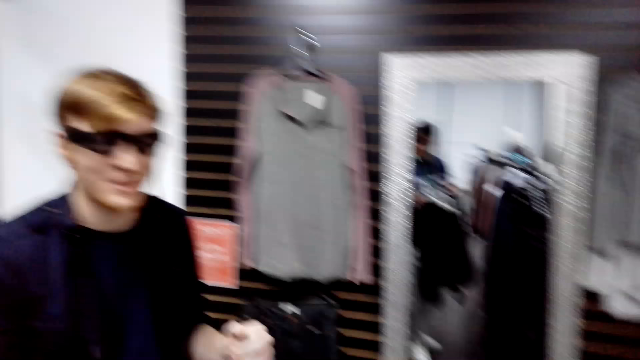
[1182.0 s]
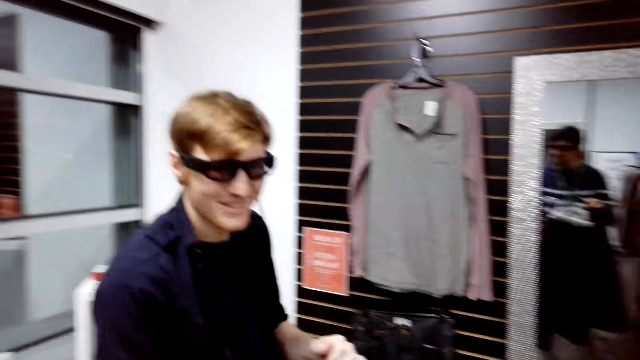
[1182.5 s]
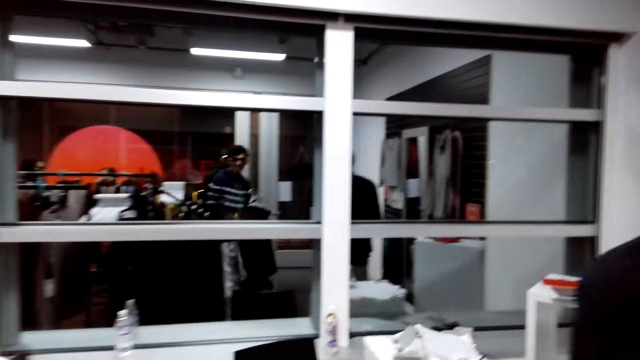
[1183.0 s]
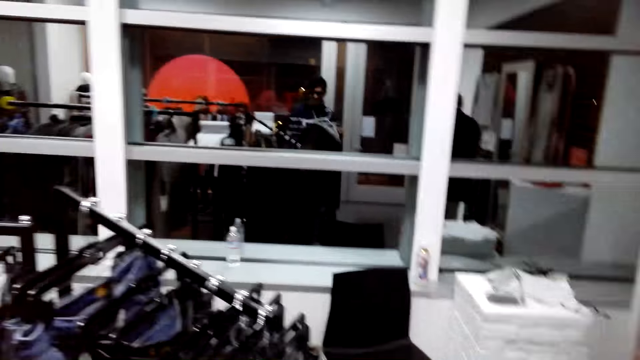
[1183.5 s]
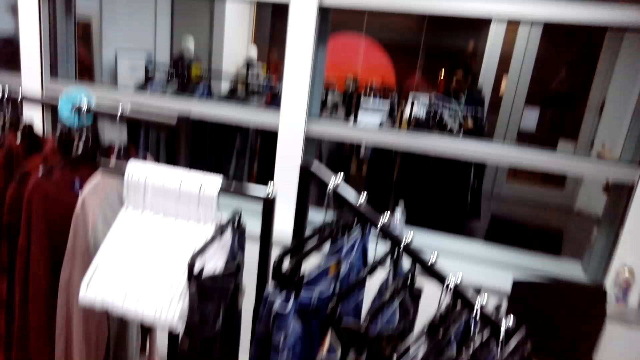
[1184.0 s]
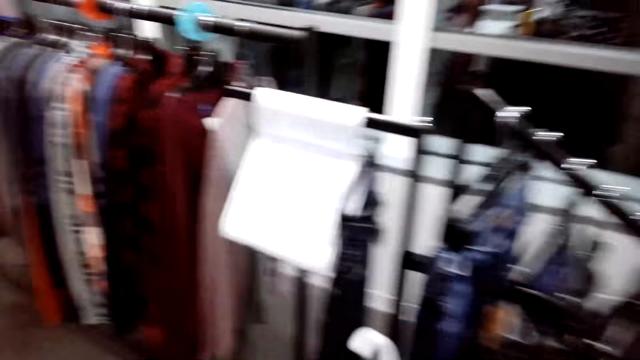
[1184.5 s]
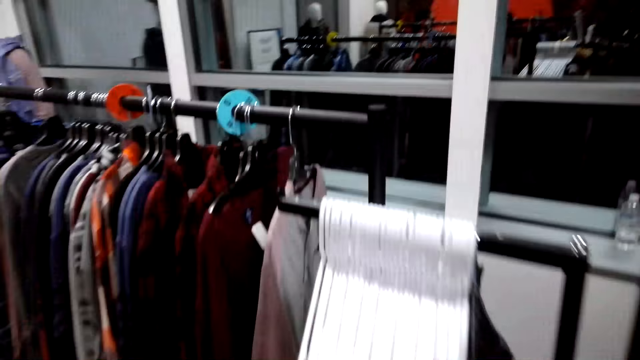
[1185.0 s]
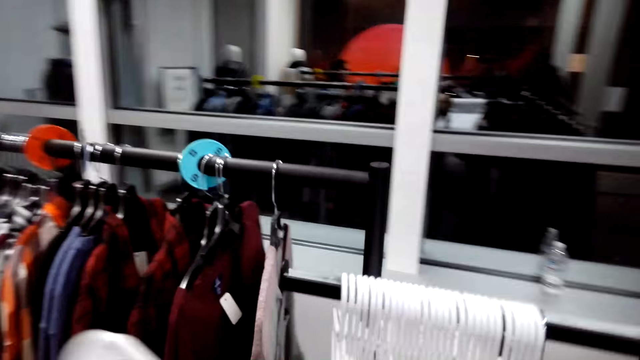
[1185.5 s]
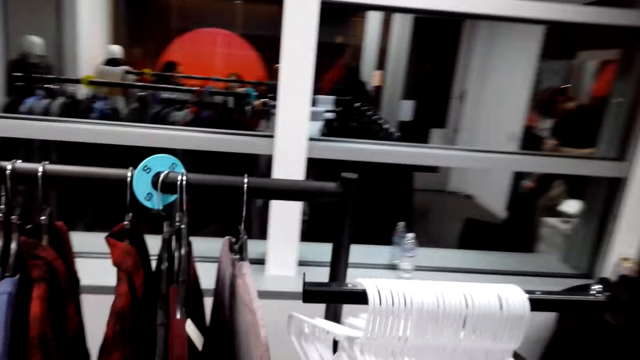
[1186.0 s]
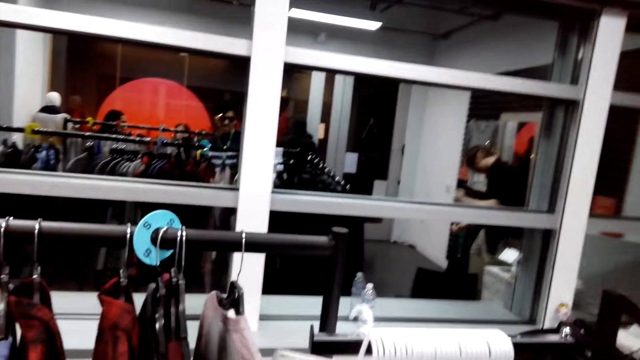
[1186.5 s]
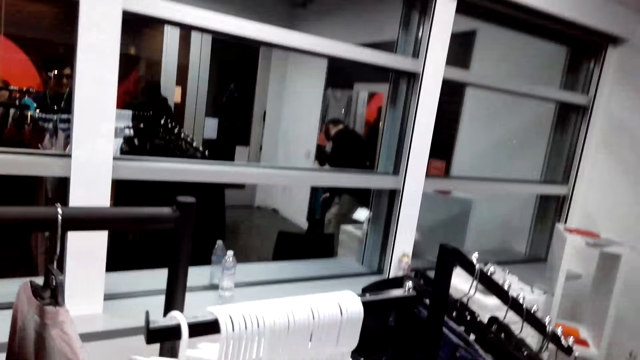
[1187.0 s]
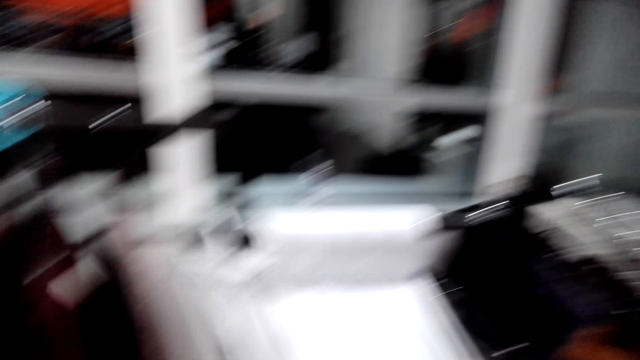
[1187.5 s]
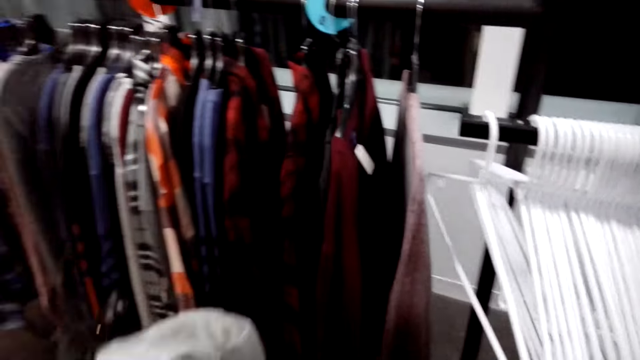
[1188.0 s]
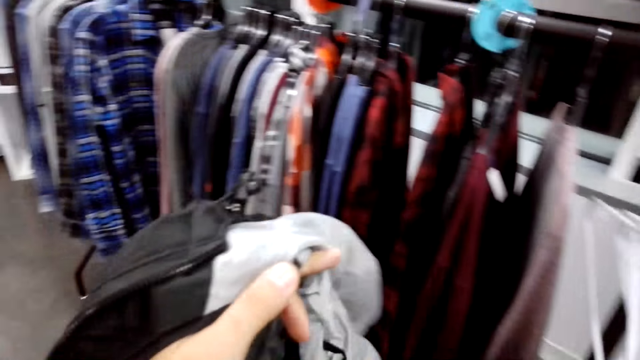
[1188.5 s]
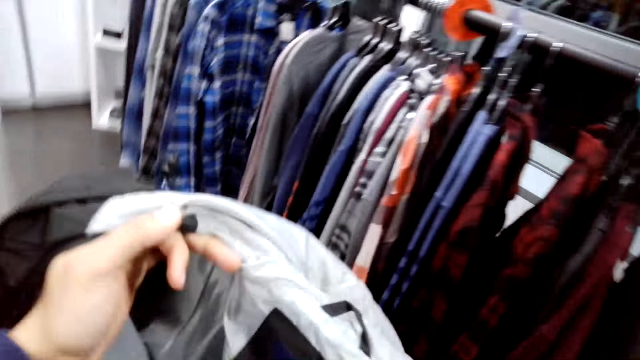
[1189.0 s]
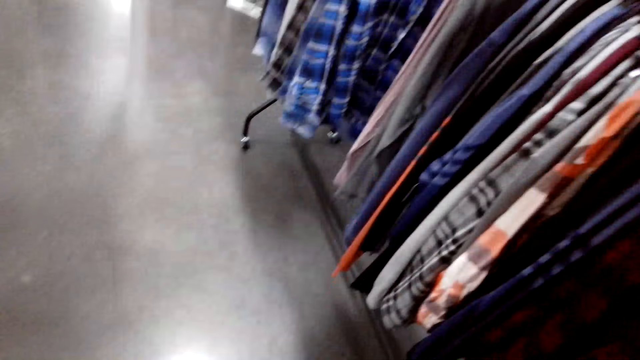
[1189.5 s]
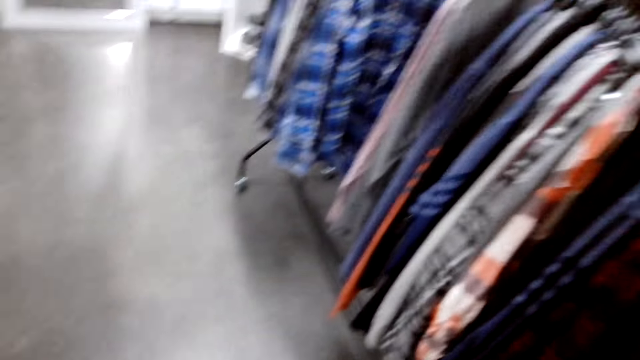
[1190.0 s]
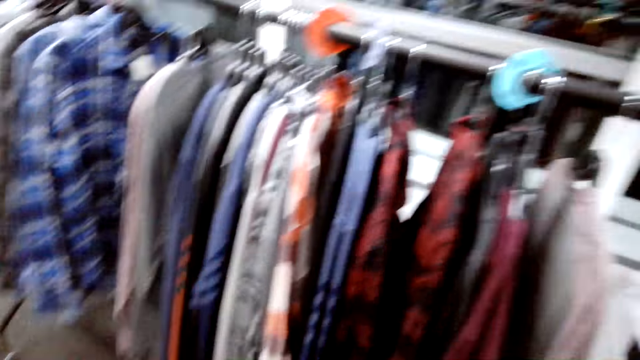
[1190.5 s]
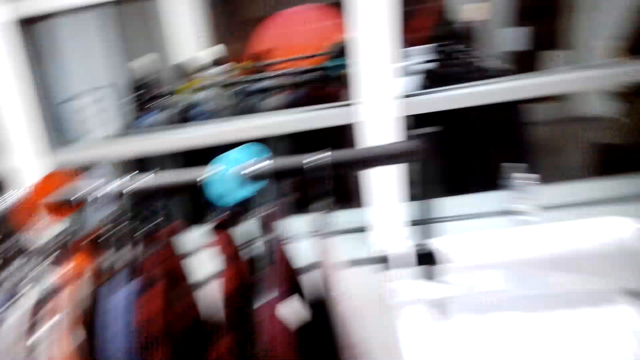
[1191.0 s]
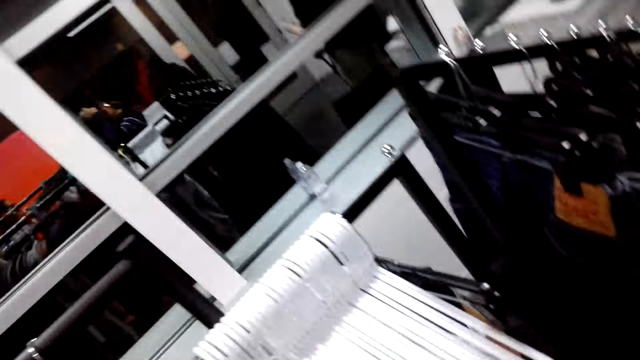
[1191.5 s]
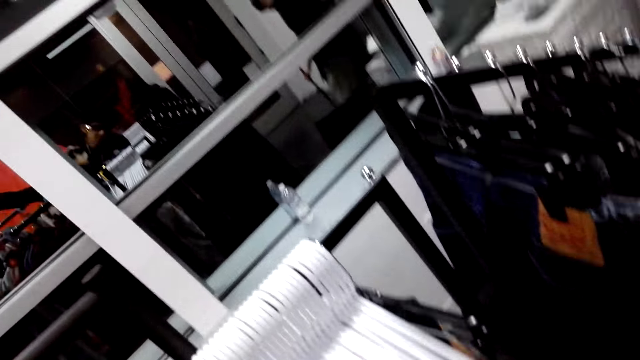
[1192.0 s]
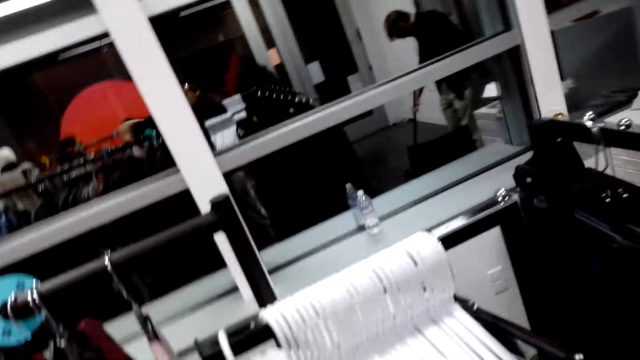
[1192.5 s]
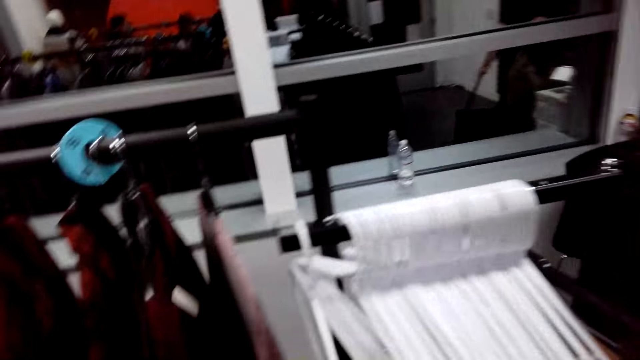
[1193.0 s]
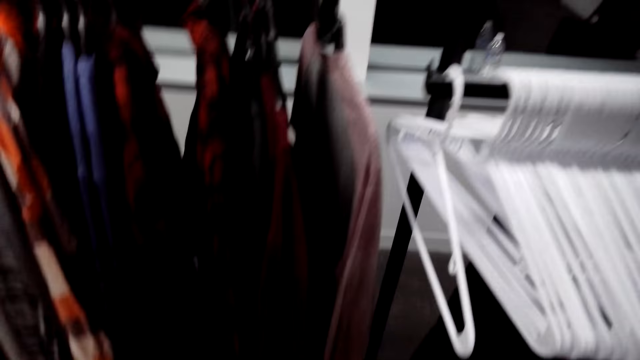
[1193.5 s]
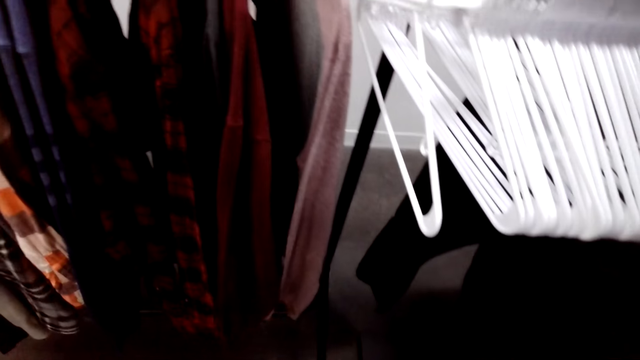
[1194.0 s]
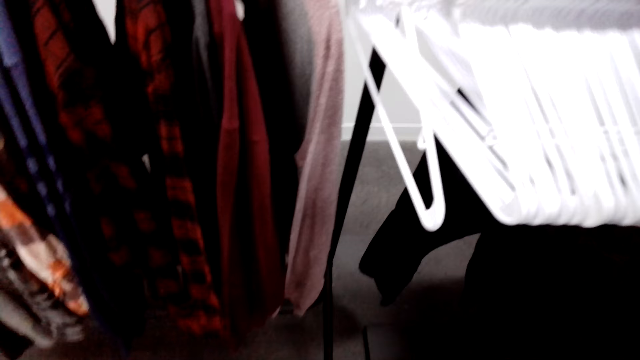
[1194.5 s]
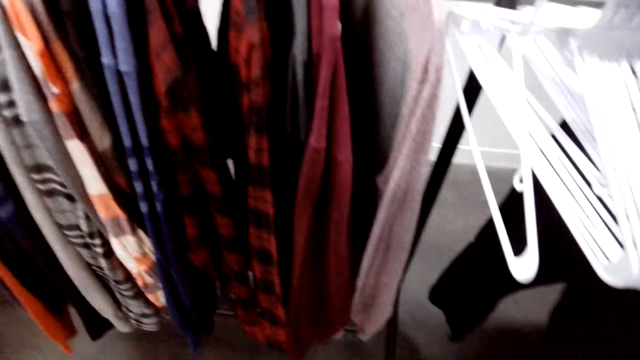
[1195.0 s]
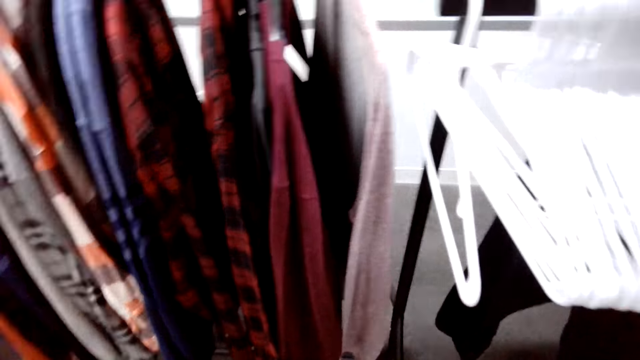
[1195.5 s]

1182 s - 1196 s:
The camera wearer stares at a man. They stare at the shirts. They raise the hands with a cloth. They hold a jacket with both hands. They stare at the shirts.

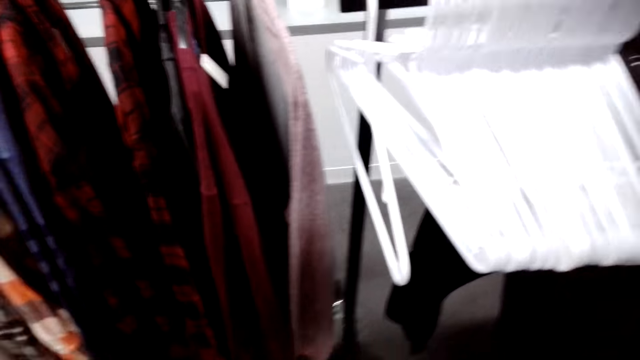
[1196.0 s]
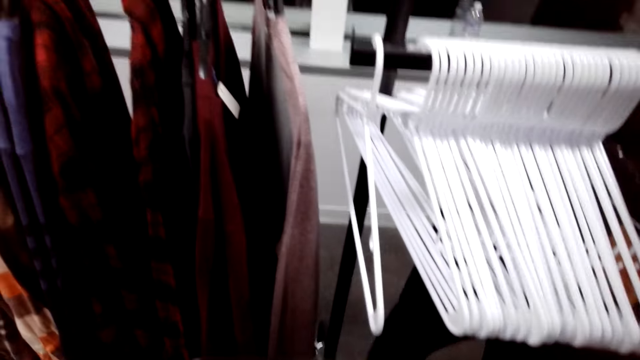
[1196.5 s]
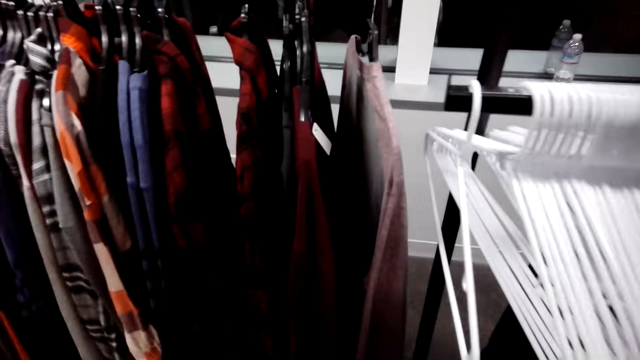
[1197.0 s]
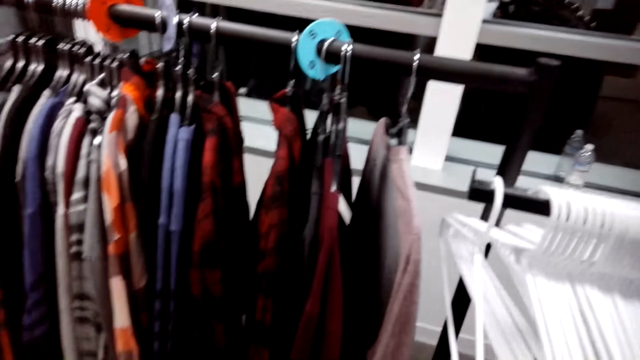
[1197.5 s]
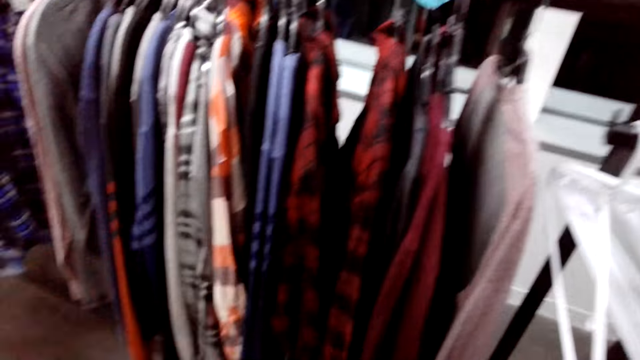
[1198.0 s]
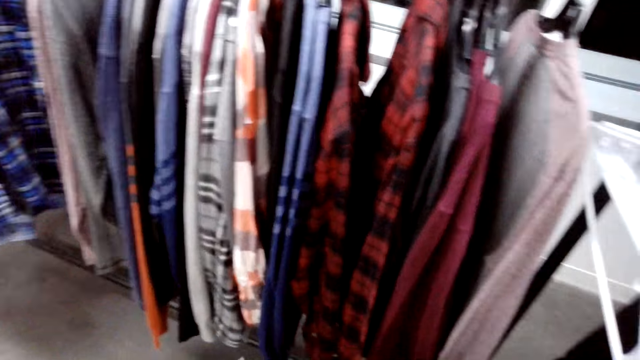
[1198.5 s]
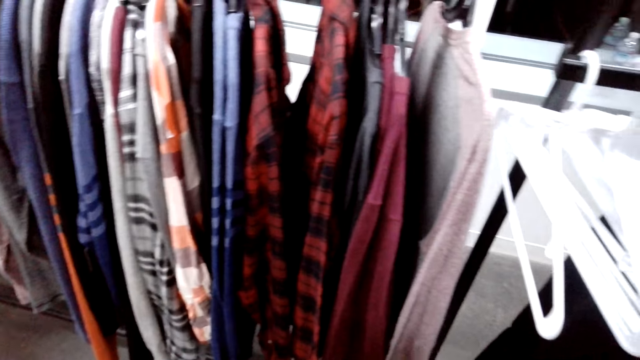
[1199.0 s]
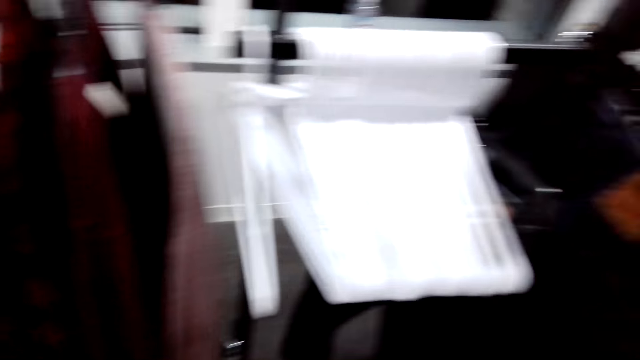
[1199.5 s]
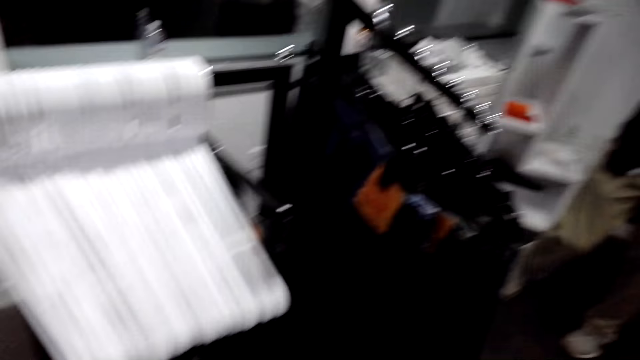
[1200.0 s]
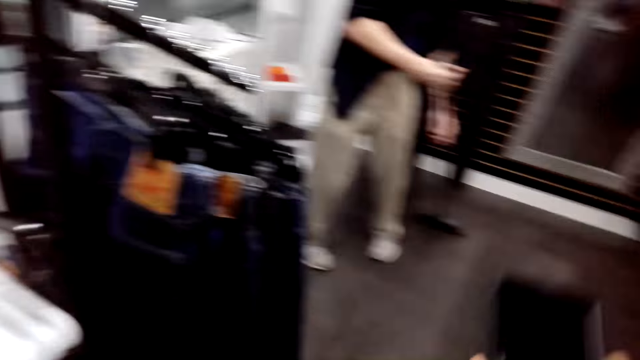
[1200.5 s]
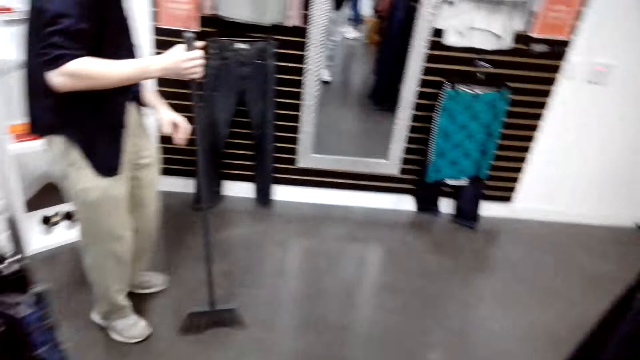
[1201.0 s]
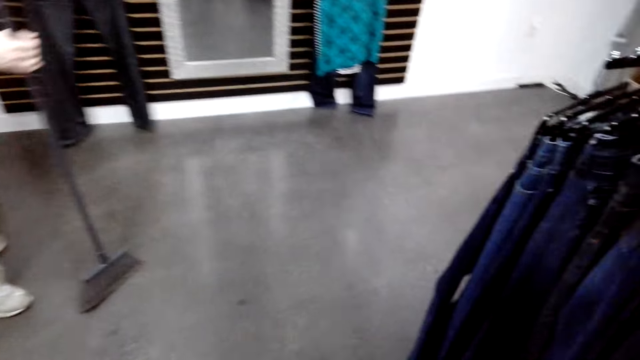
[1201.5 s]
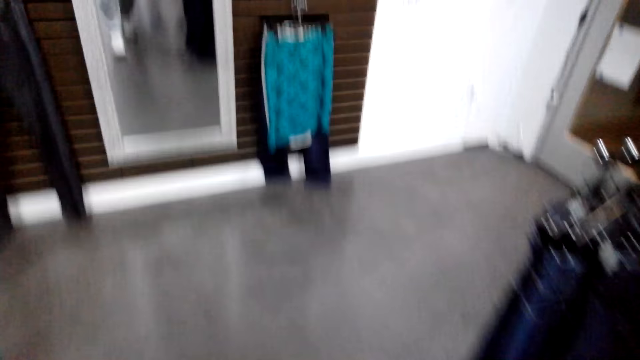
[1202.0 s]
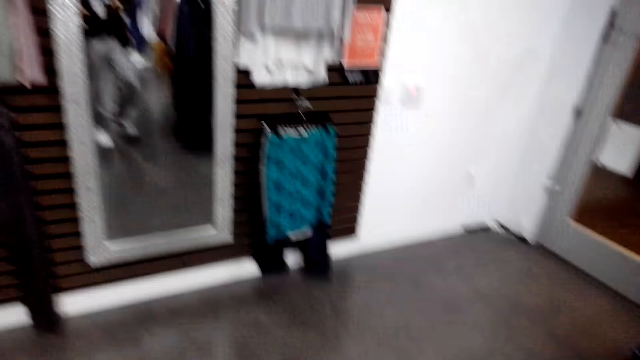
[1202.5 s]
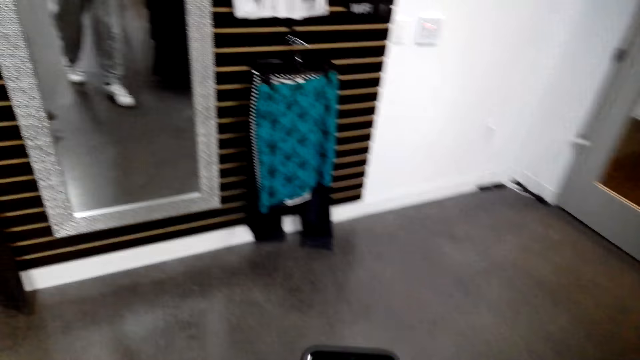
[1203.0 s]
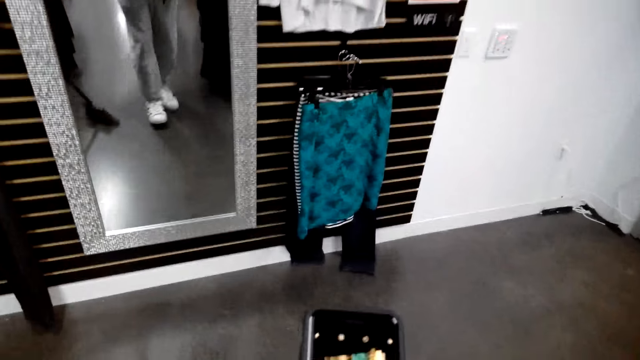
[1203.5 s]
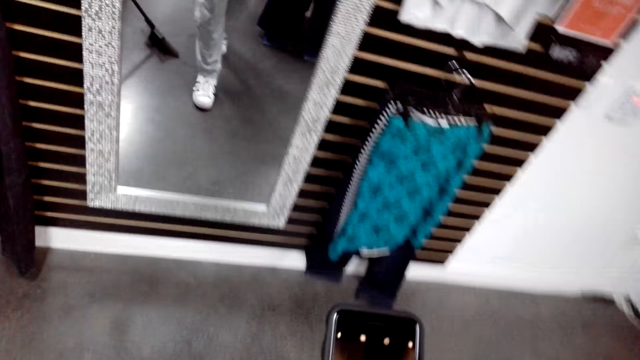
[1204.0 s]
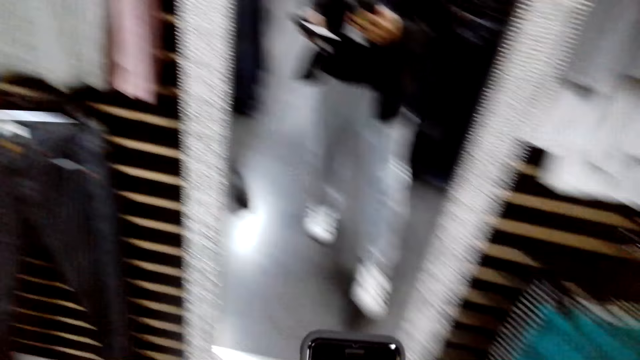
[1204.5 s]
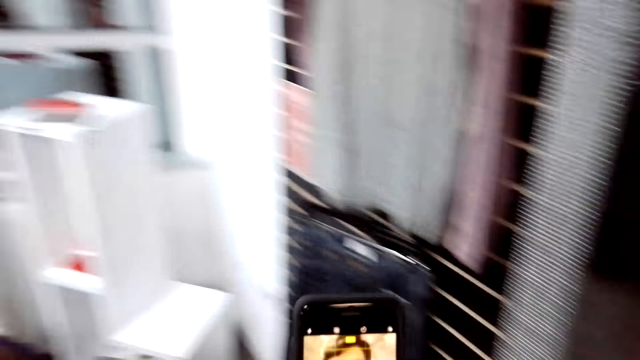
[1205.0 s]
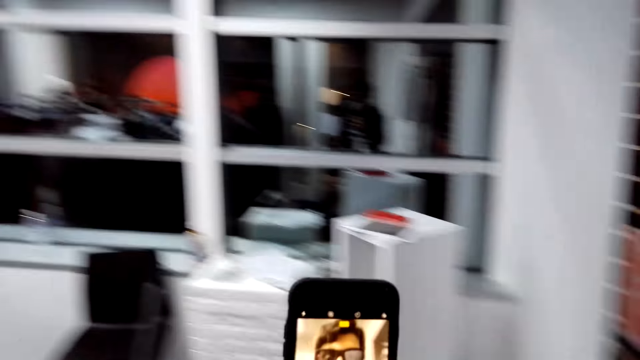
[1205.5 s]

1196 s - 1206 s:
The camera wearer walks back. A man sweeps the floor using a broom. The camera wearer uses a mobile phone.
